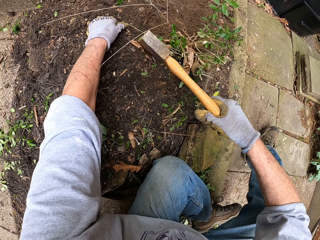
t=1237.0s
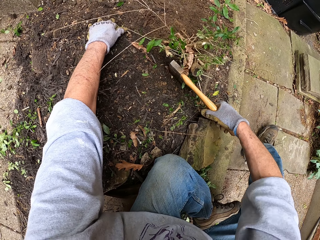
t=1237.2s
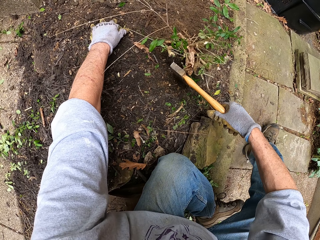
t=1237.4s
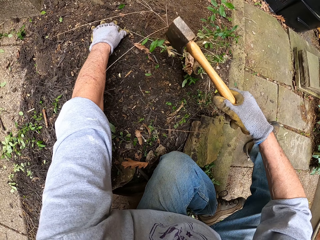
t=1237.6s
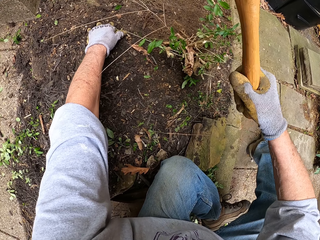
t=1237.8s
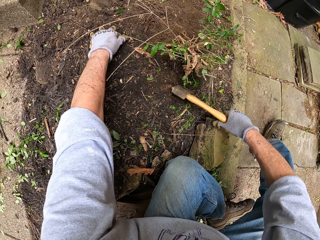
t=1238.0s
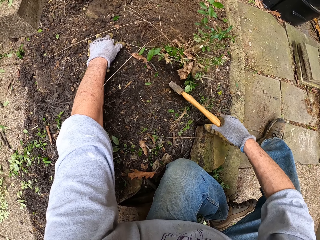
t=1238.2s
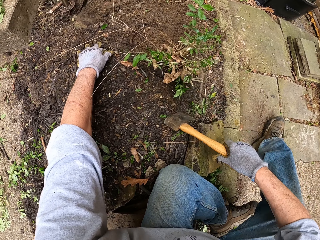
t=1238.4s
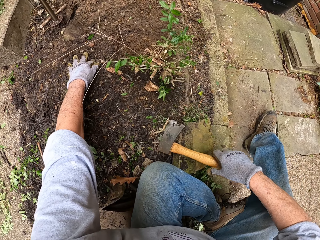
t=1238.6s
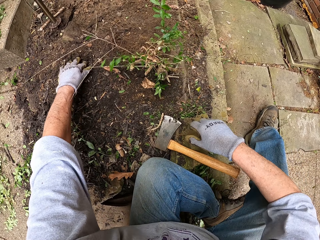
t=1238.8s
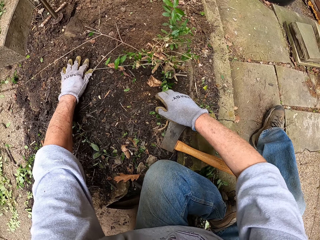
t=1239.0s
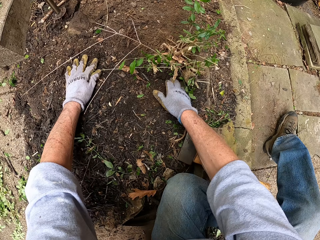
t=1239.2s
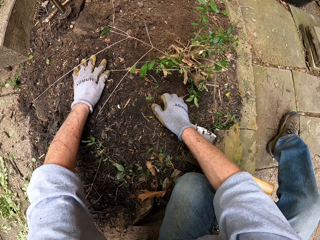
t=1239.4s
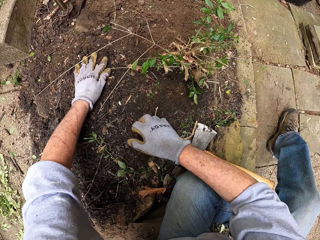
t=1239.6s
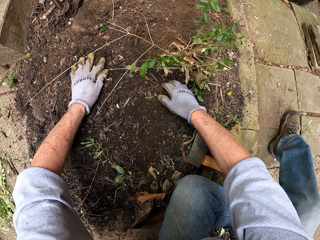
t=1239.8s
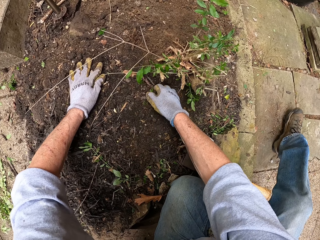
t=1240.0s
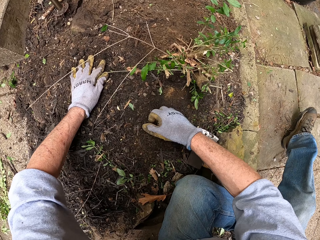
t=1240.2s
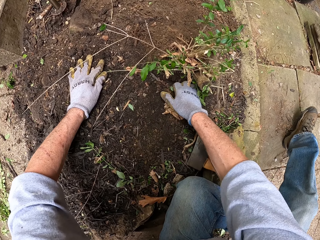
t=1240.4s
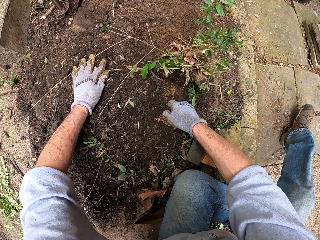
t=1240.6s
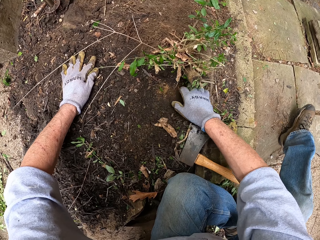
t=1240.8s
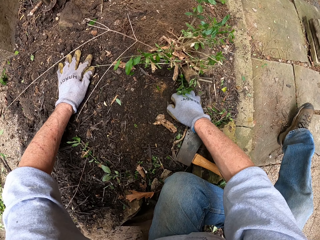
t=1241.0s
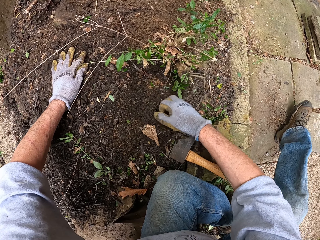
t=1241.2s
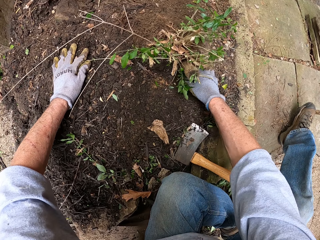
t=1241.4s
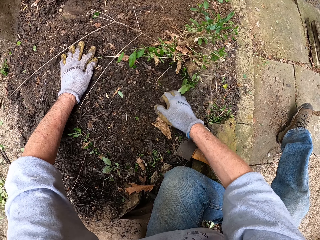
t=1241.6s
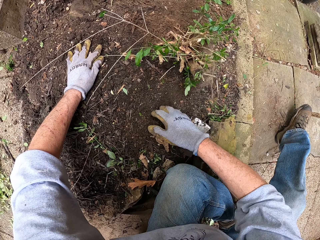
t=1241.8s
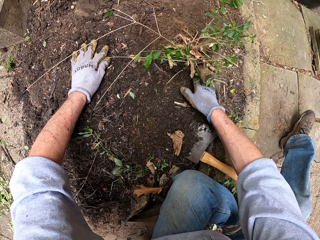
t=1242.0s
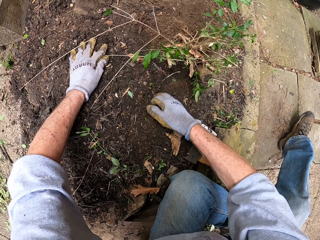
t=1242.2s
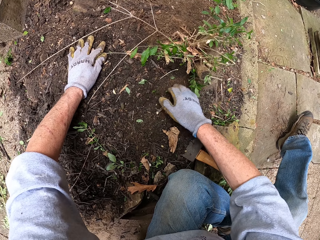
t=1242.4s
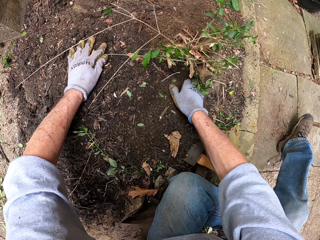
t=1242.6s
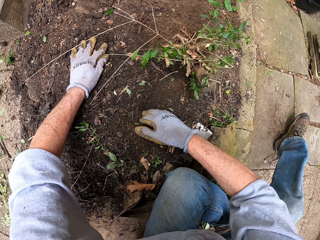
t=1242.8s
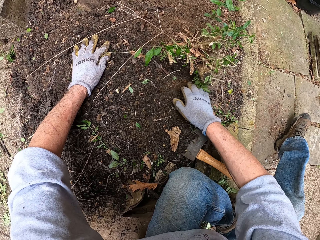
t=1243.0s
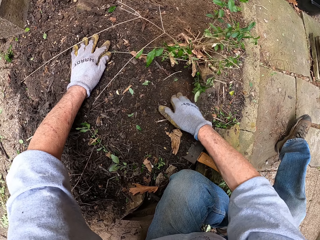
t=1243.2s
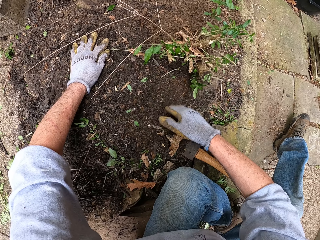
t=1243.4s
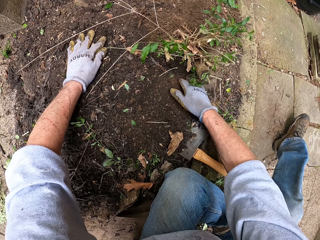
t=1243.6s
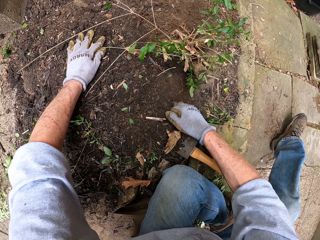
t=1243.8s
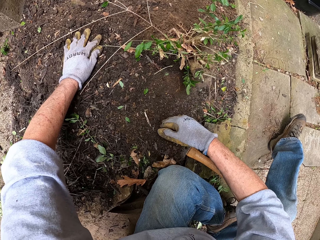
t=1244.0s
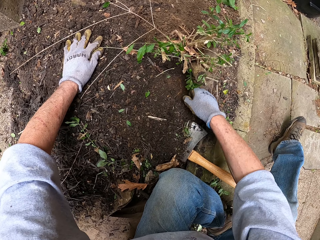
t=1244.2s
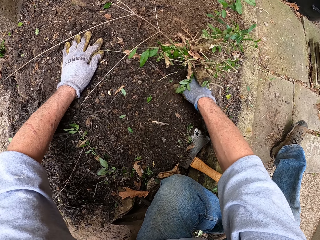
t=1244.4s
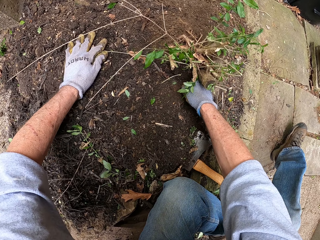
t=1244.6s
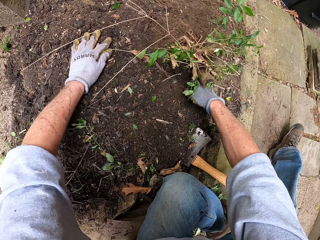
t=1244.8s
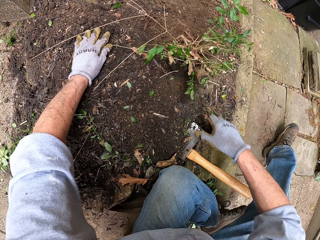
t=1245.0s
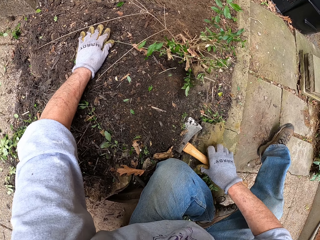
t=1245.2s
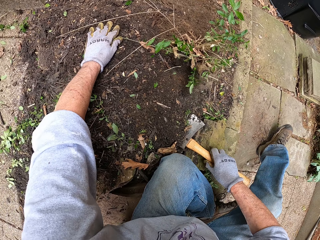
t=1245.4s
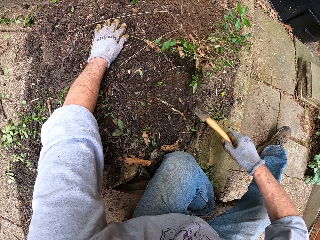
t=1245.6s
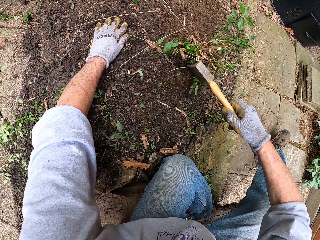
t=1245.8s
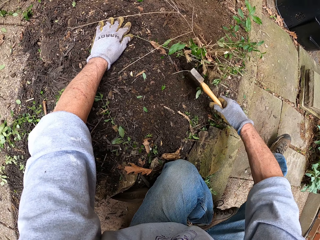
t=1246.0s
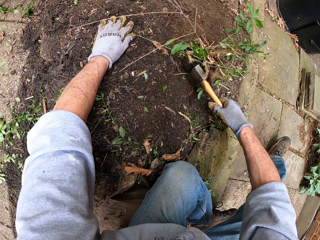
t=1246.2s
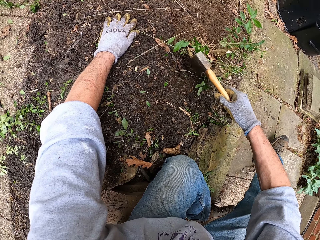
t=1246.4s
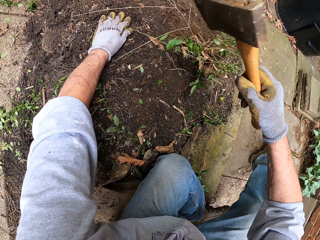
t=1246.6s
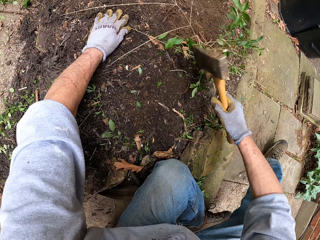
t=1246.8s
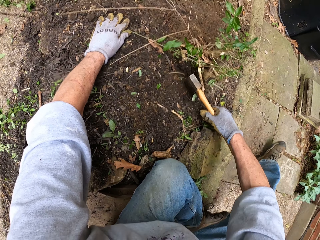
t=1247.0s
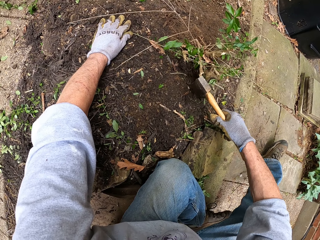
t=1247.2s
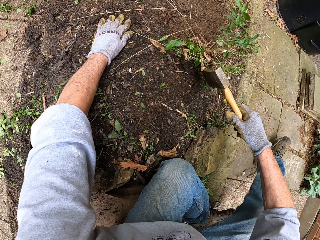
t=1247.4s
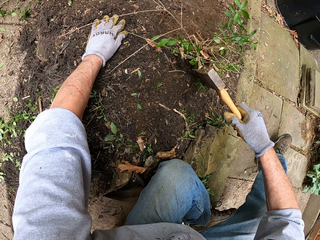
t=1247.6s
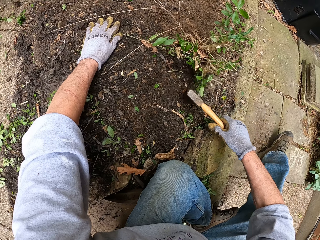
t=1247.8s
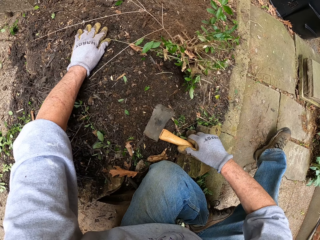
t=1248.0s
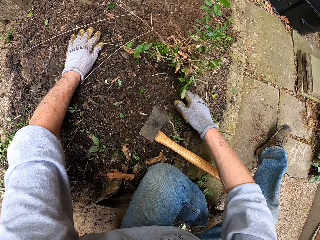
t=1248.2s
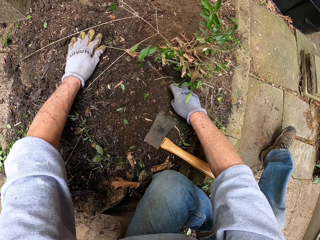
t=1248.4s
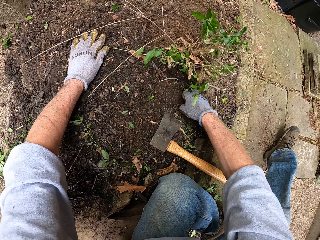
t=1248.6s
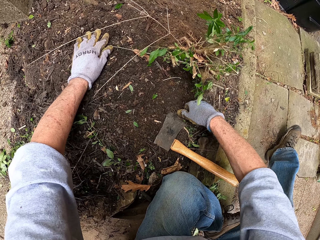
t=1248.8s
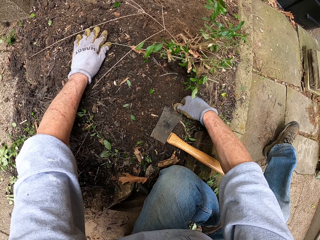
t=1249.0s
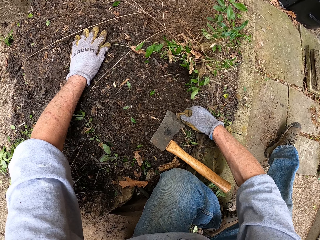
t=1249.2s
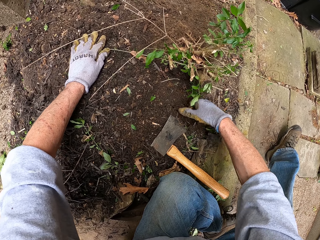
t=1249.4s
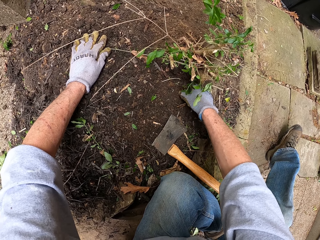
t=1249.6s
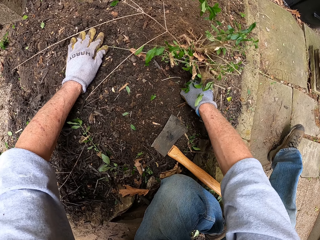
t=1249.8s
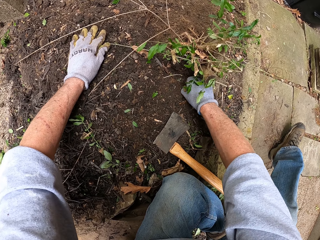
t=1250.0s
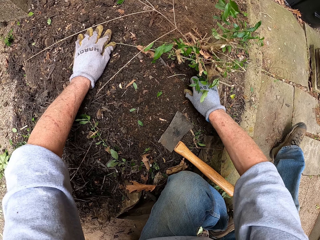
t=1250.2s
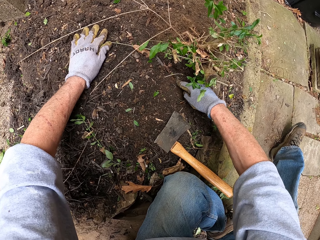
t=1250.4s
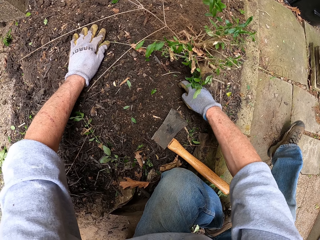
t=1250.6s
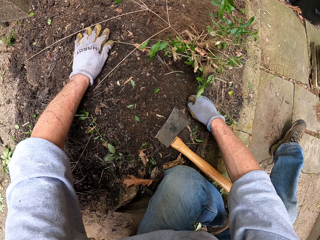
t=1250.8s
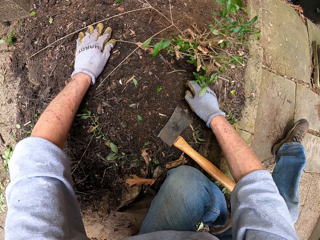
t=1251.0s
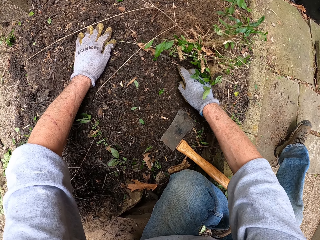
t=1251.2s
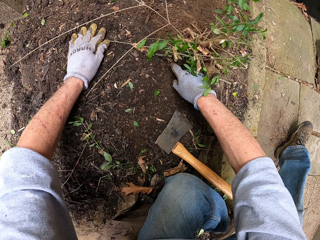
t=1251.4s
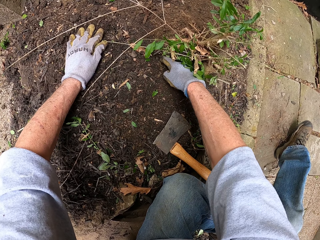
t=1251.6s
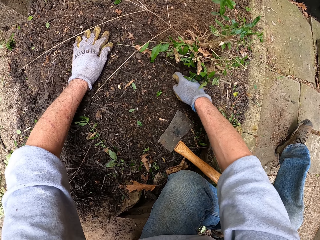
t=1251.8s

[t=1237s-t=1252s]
The camera wearer cuts a plant with an axe. He cuts the root of the weed with the axe. He cuts the plant with the axe again. He drops the axe on the ground. He moves soil with his hand. He clears the ground around the weed with his right hand. He picks up the axe from the ground. He cuts the root of the weed with the axe. He drops the axe on the ground. He clears the ground around the weed with his right hand. He moves soil with his hand.

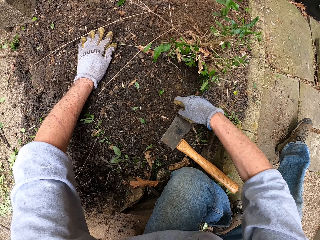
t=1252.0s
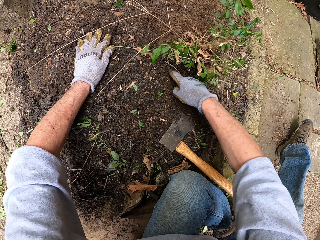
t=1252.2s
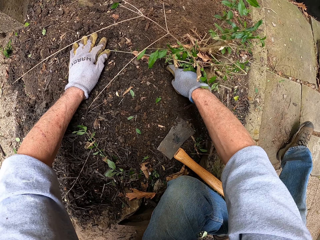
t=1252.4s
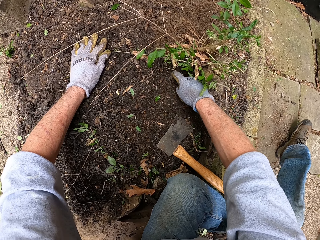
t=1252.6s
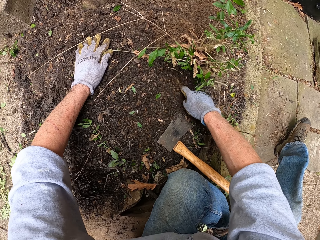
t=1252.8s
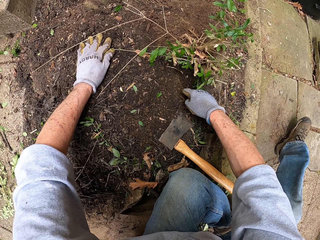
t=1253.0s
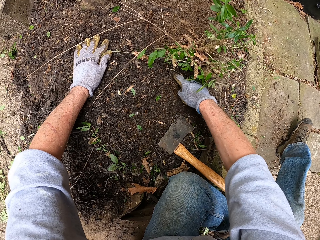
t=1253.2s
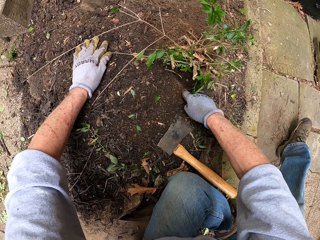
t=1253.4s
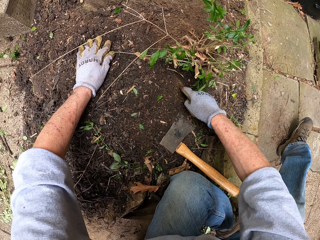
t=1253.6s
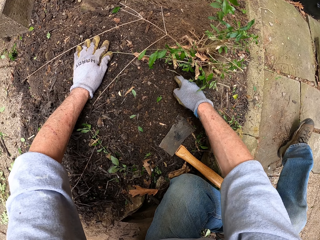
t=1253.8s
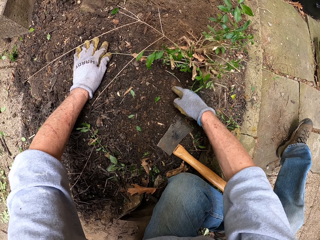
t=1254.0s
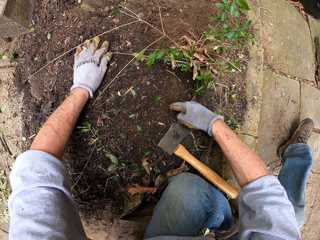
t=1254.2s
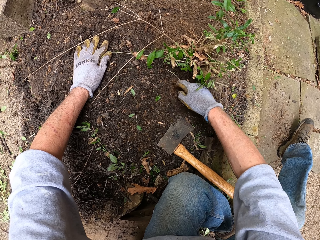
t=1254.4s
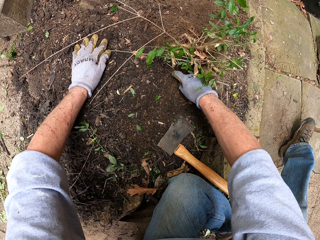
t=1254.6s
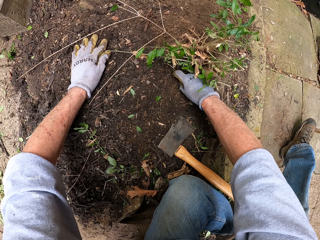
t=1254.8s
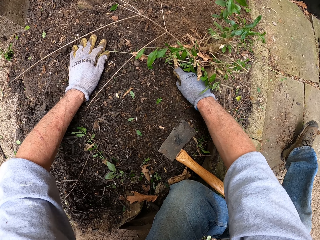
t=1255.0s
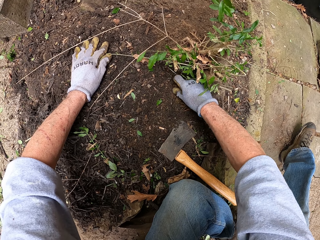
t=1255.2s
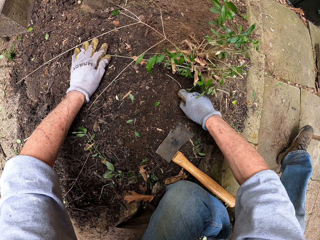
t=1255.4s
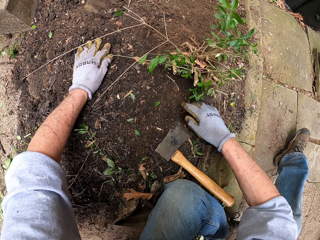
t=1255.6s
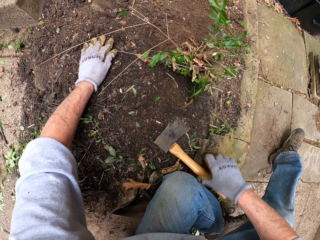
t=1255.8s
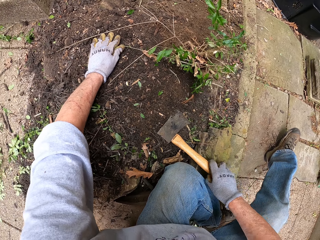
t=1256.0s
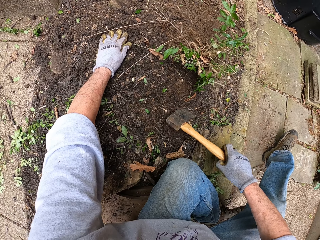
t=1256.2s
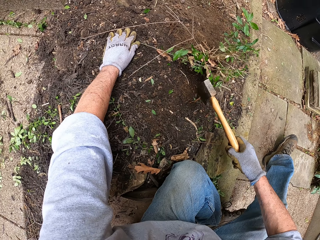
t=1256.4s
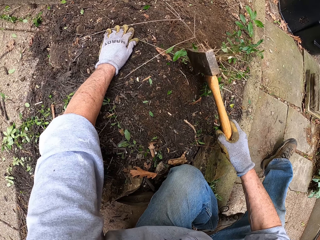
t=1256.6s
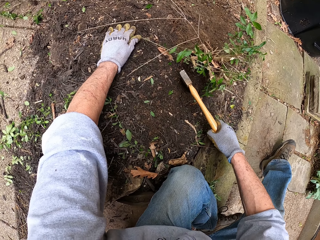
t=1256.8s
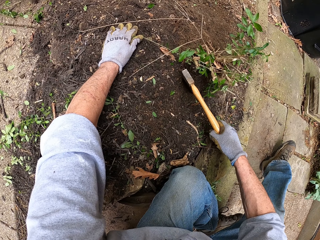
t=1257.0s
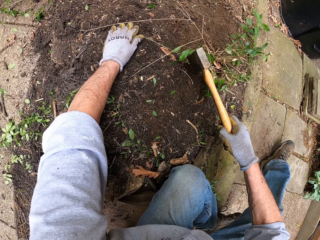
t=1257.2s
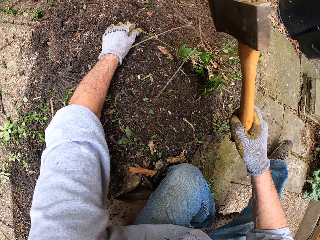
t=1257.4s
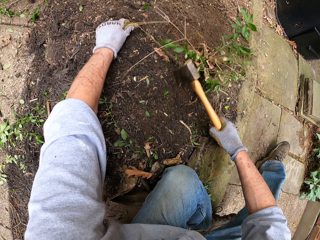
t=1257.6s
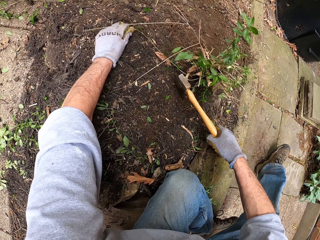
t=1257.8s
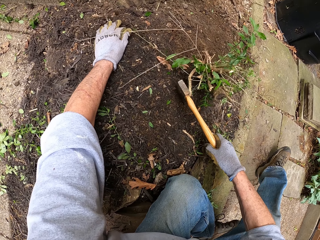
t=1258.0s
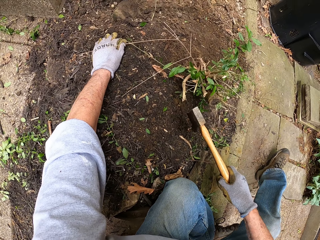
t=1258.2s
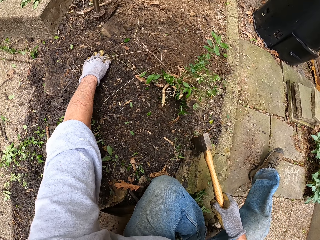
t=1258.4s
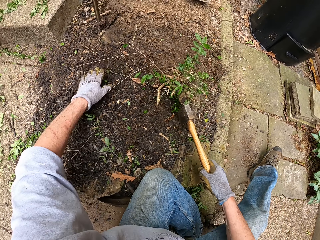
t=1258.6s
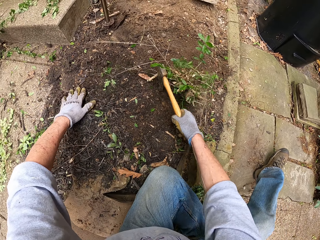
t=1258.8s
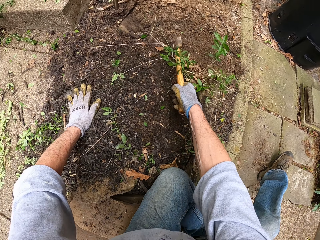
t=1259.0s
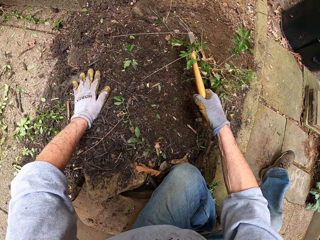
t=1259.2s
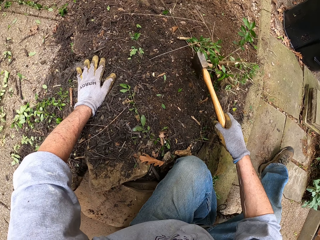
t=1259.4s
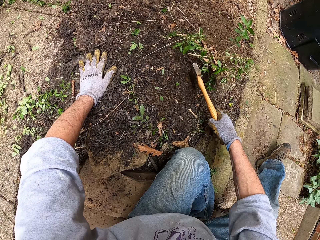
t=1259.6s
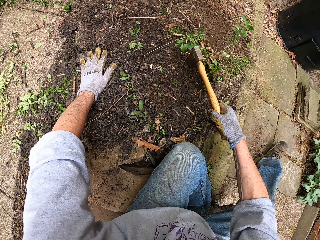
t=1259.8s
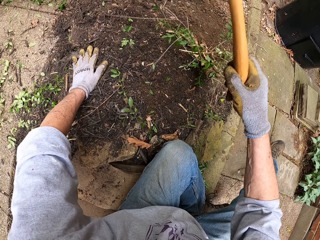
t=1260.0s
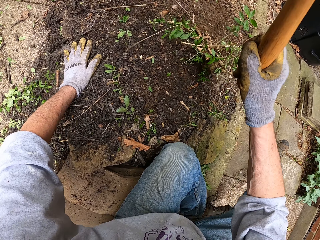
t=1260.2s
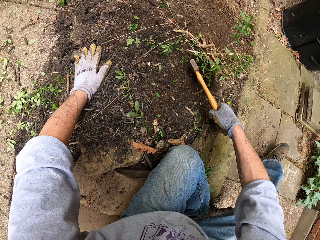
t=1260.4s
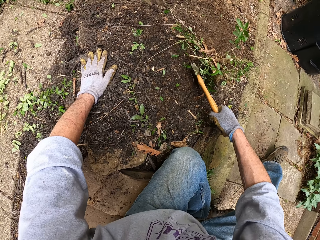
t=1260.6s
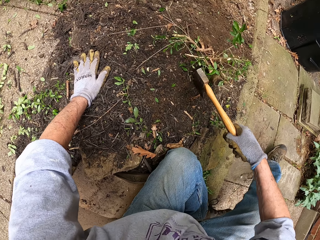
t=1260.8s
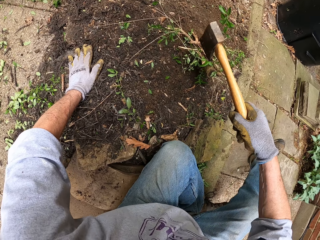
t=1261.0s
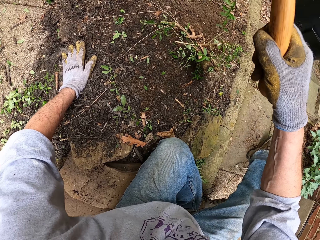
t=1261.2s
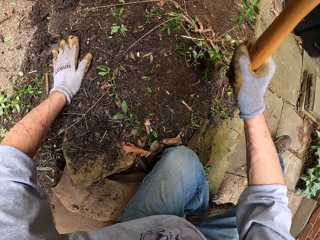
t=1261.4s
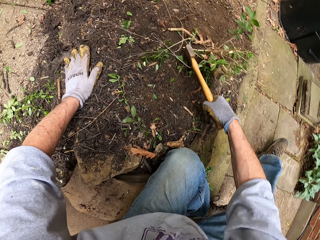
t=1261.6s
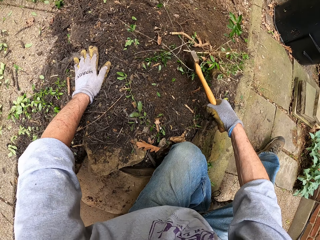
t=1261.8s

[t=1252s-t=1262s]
The camera wearer picks up the axe from the ground. They cut a plant with the axe. They dig the ground around the weed with the axe. They cut the plant with the axe.
